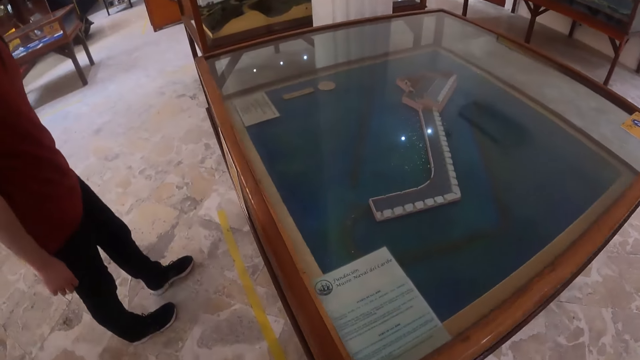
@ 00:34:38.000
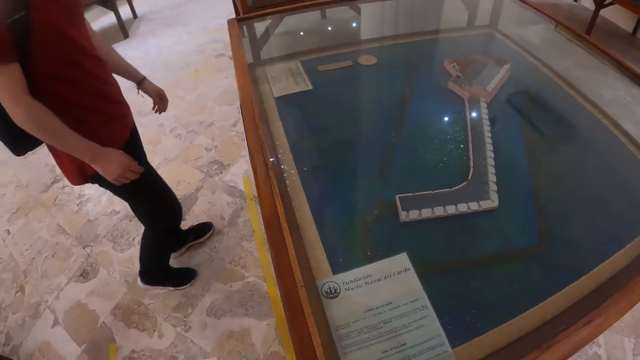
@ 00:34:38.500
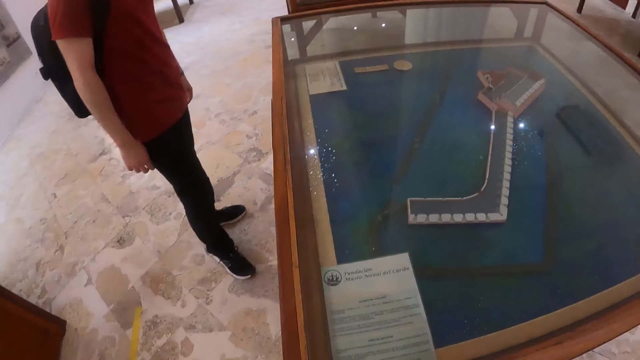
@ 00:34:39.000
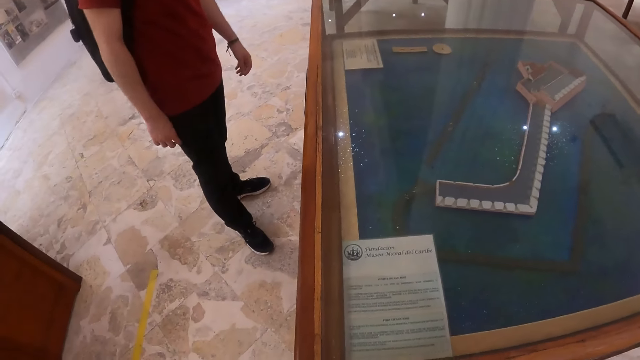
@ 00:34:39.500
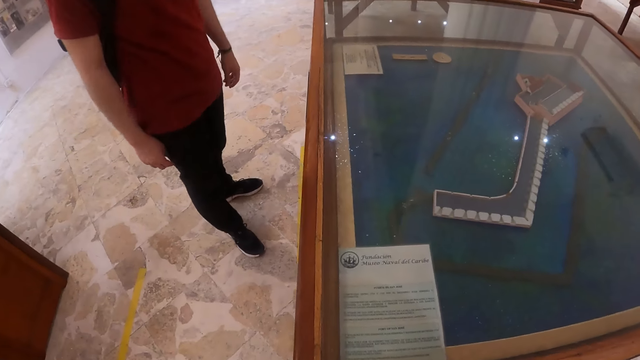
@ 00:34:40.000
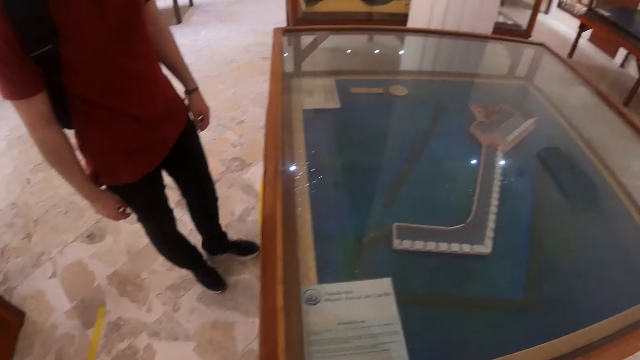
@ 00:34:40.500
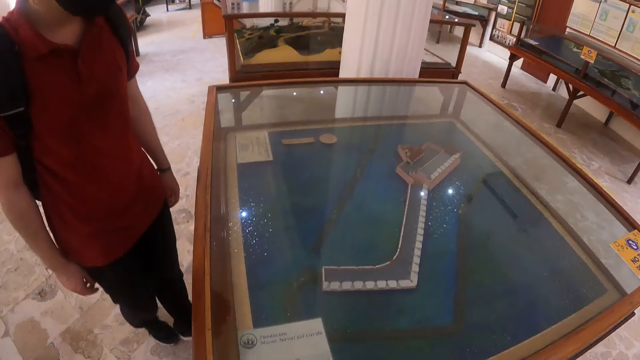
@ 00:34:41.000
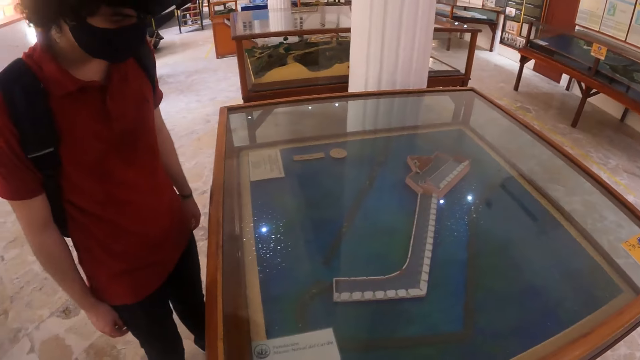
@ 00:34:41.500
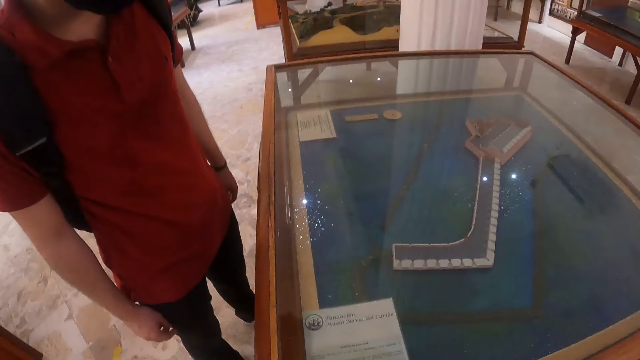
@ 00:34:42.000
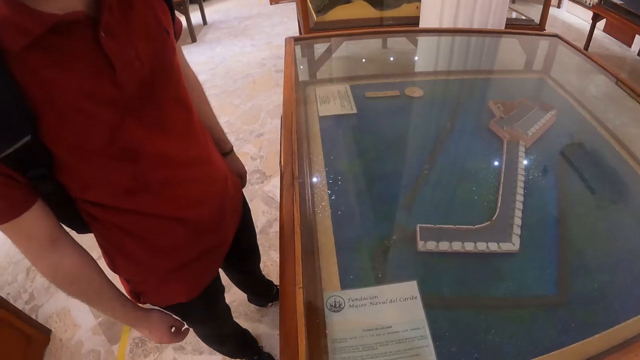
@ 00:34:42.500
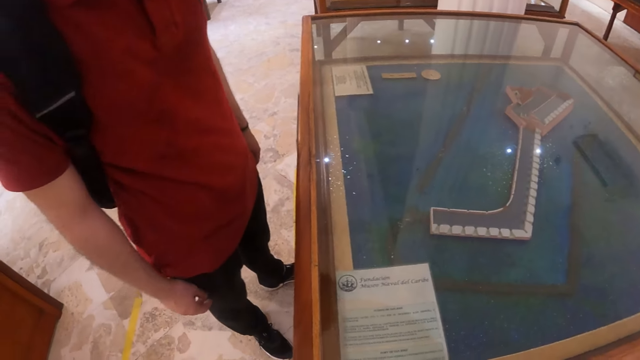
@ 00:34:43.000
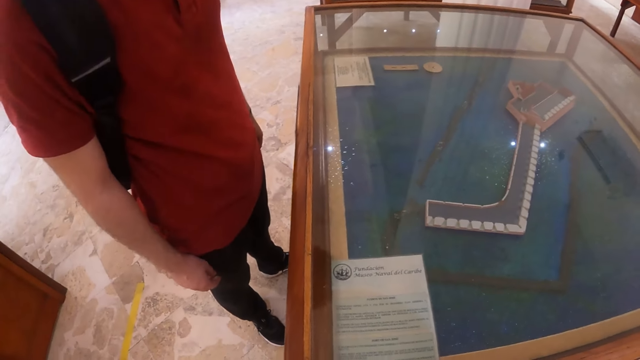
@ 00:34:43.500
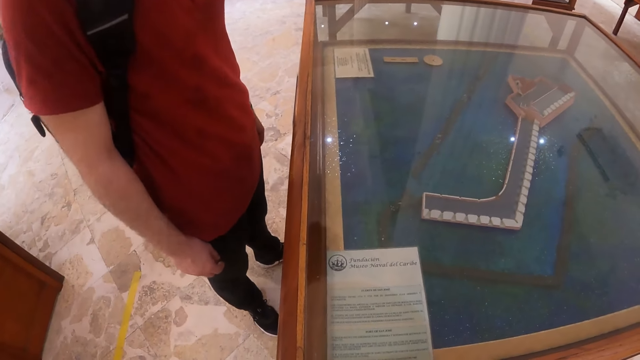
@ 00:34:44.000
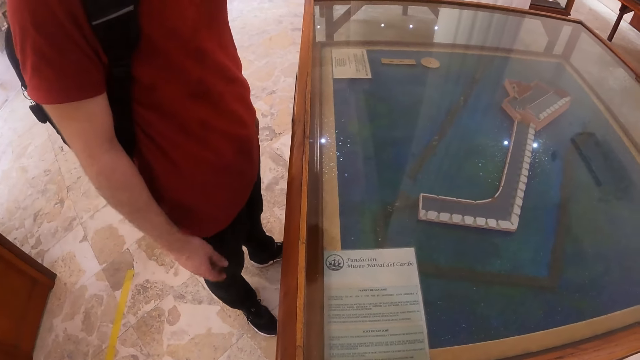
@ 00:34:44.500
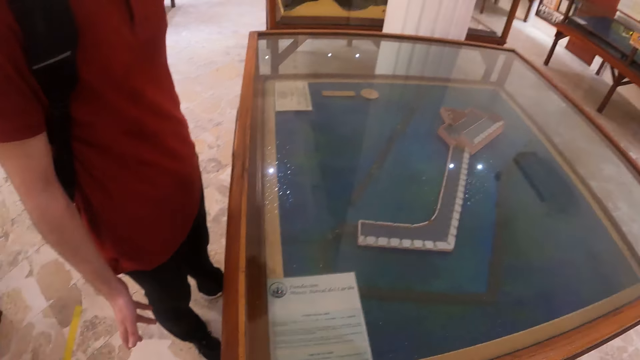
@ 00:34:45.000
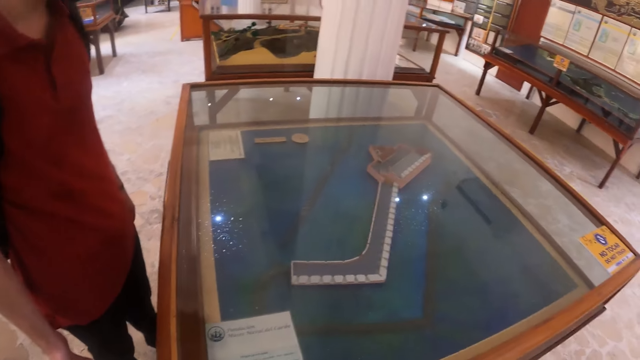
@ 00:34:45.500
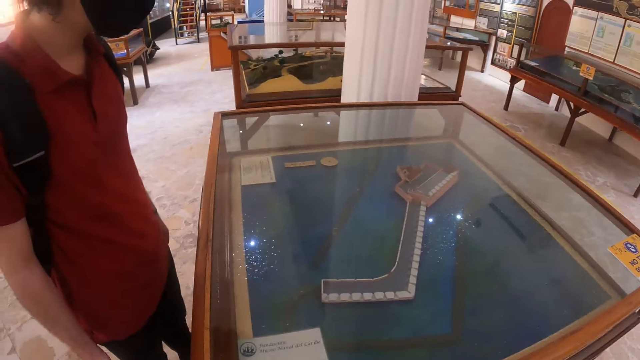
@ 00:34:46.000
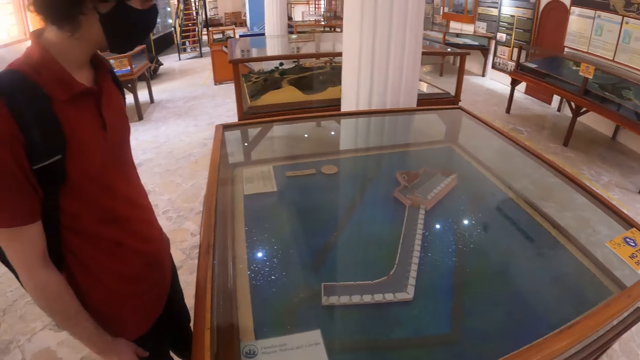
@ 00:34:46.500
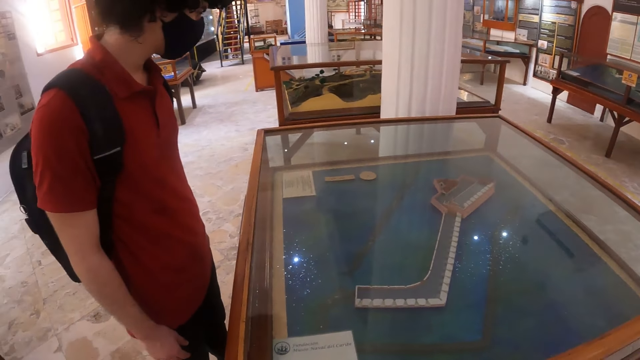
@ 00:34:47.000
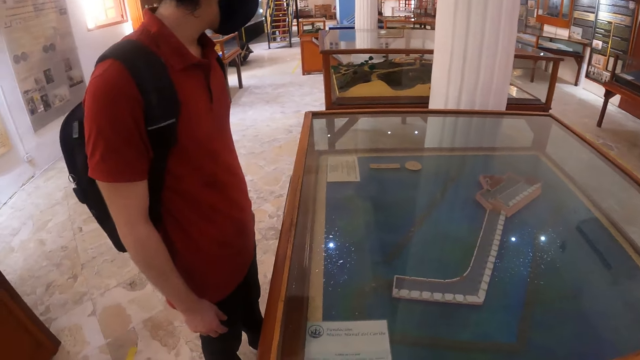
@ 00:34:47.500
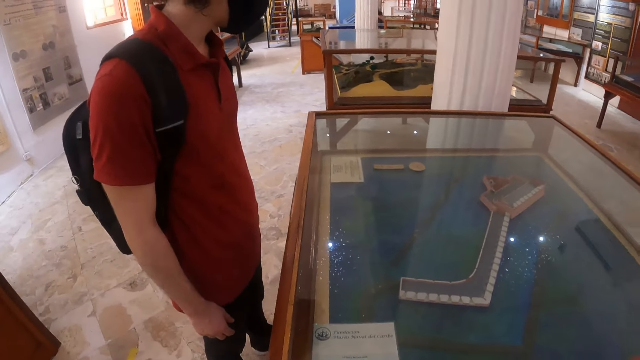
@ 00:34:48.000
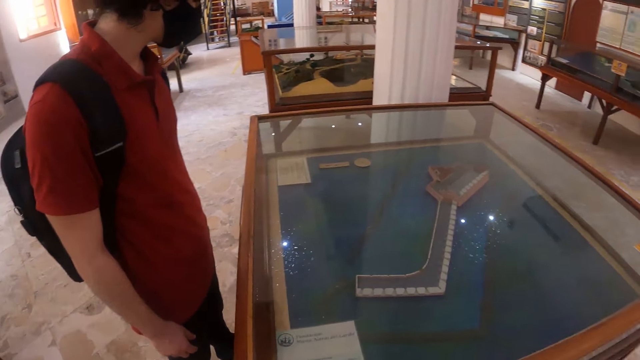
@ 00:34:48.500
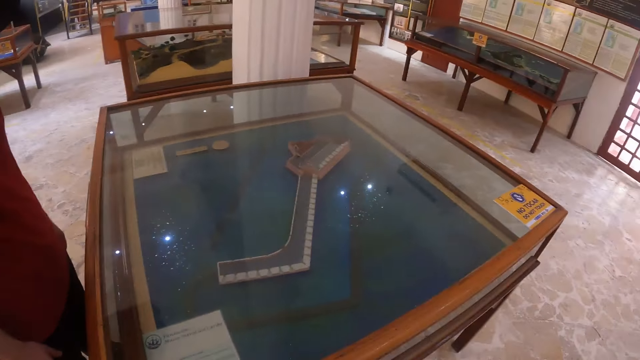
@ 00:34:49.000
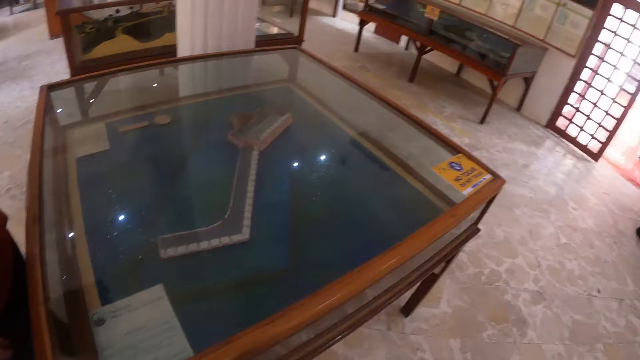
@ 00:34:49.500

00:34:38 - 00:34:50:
The camera wearer stops at another table. A man looks at the display. The camera wearer looks at the display on the table.

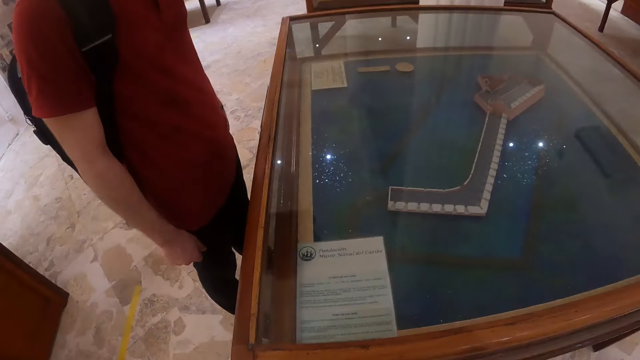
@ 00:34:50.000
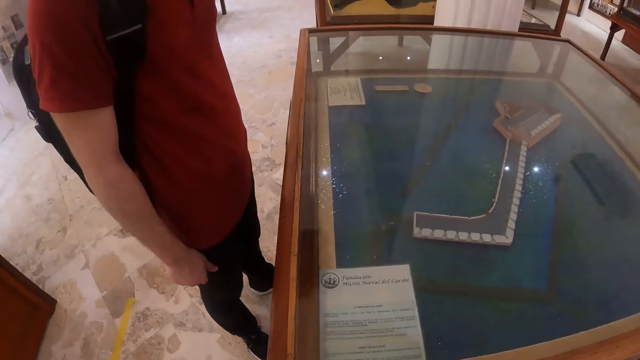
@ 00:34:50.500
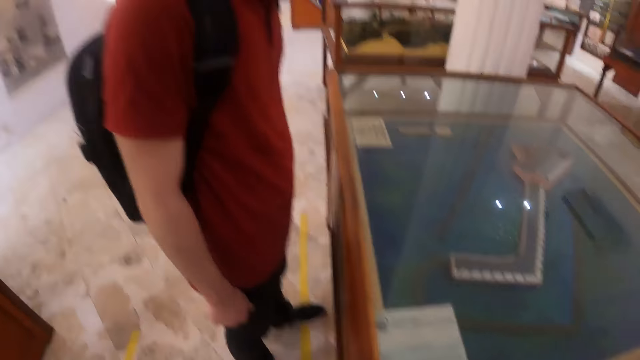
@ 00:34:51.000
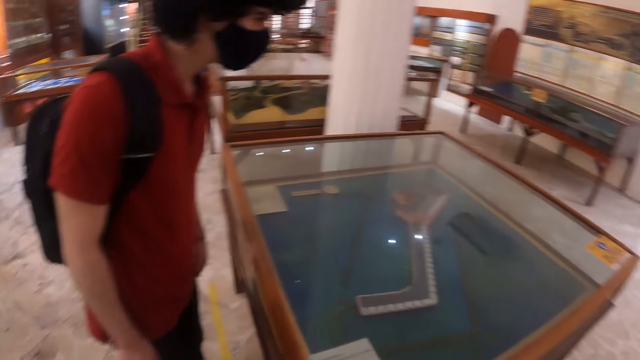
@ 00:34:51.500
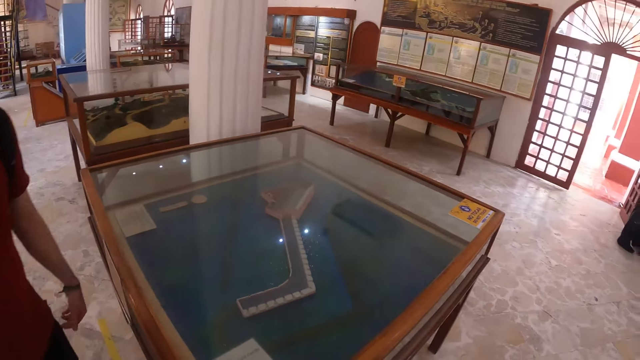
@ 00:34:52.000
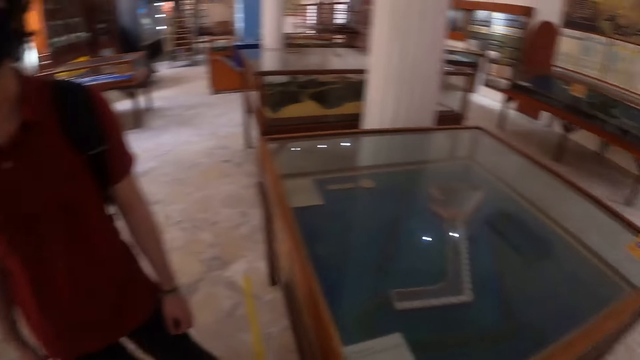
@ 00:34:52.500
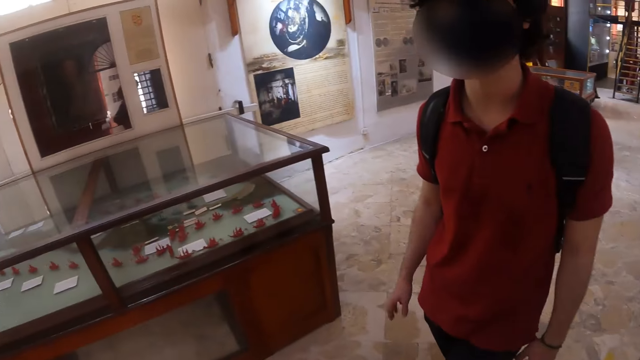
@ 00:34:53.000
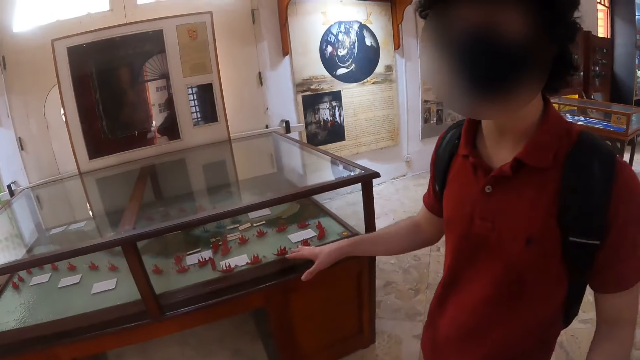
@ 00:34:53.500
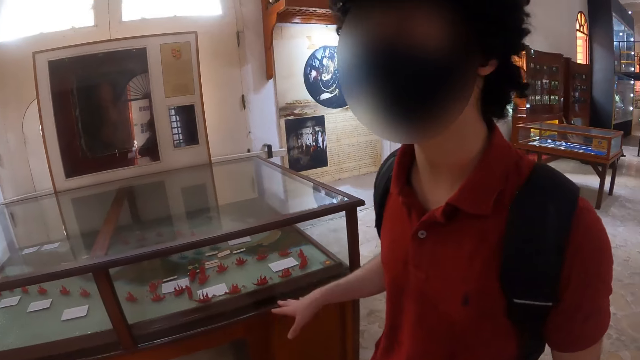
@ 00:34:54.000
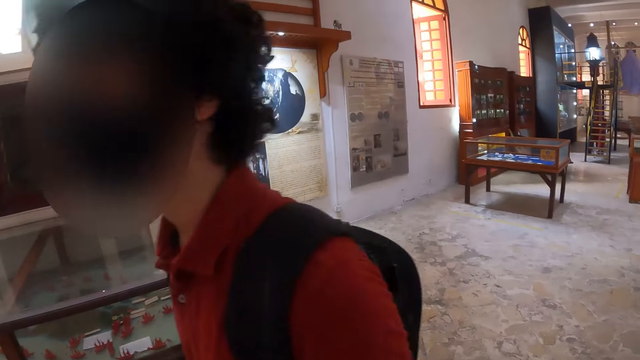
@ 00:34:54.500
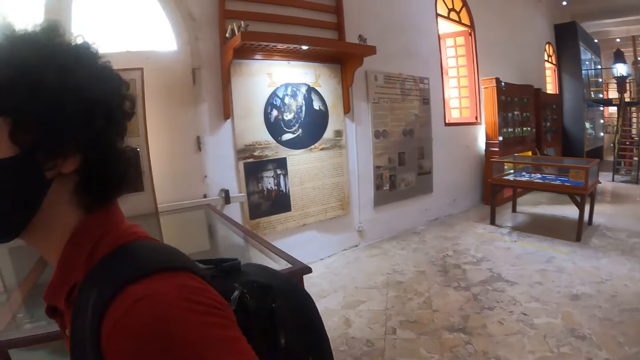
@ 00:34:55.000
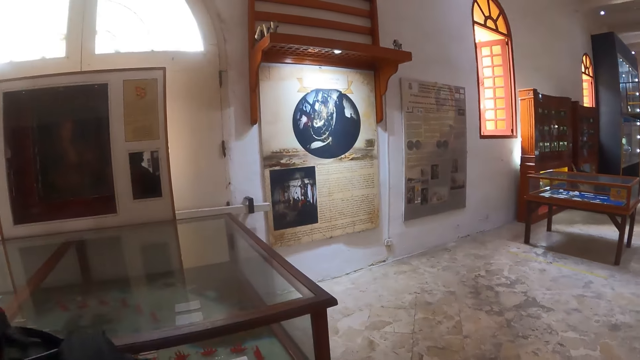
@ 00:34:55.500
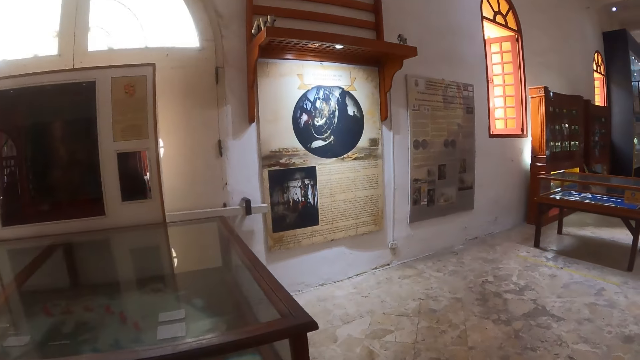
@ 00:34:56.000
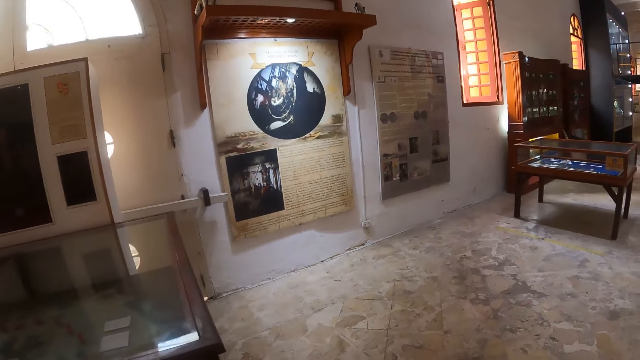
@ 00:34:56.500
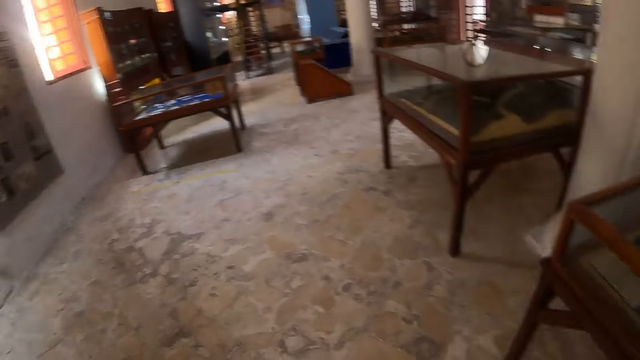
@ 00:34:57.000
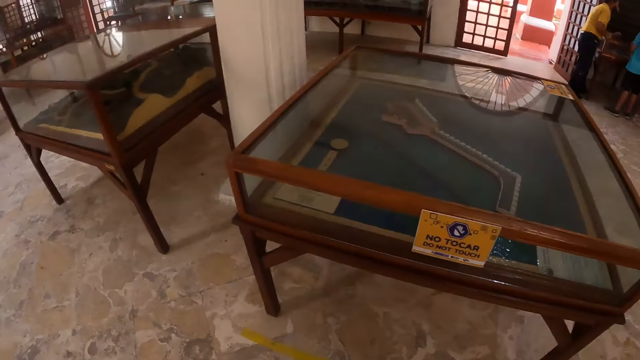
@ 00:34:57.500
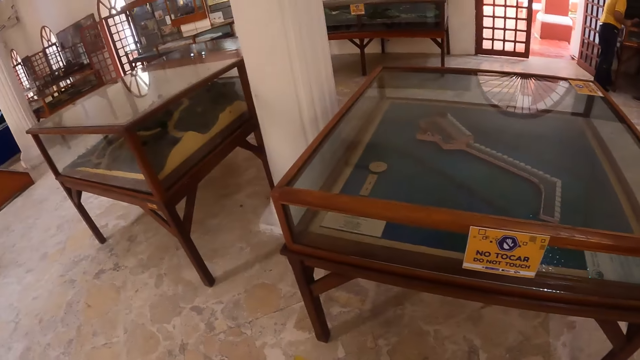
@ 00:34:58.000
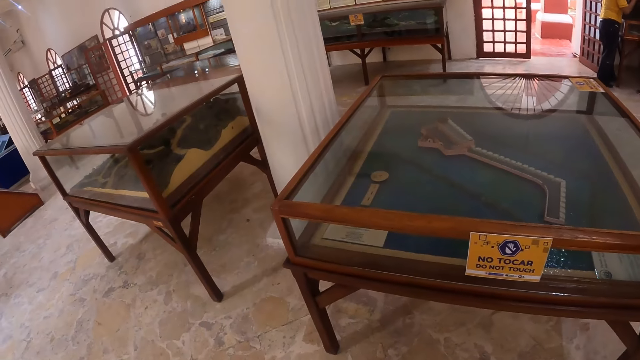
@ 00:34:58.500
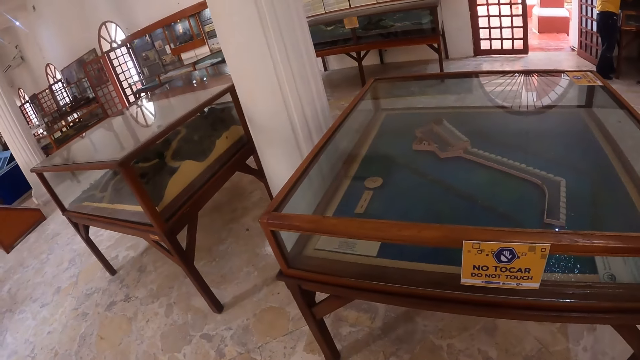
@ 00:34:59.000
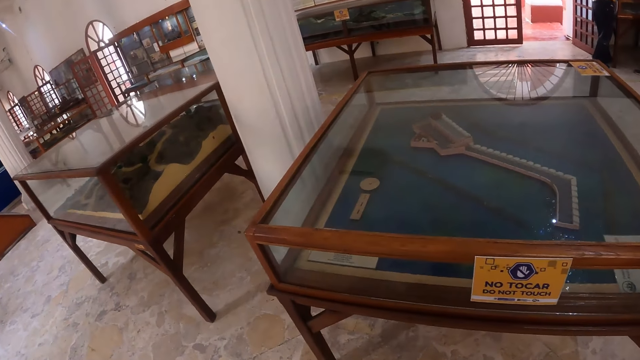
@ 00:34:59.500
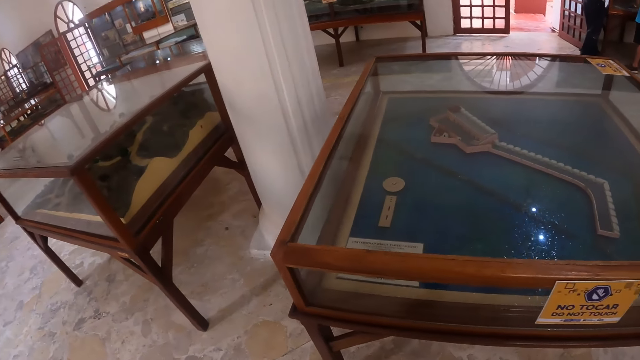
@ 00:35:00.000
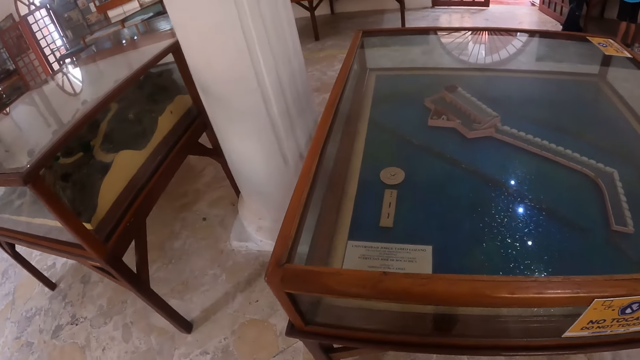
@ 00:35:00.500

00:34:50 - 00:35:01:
A man walks around and gestures. The camera wearer walks around.
